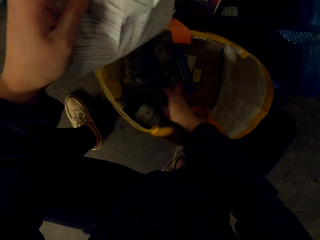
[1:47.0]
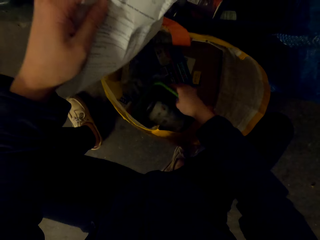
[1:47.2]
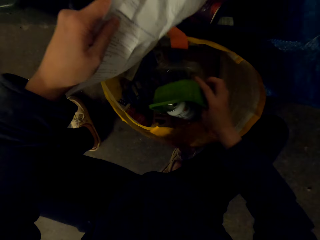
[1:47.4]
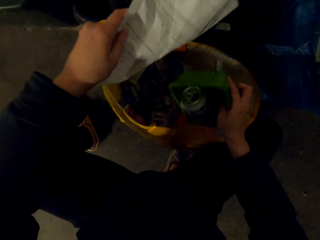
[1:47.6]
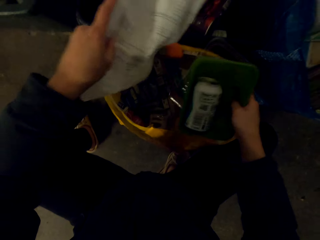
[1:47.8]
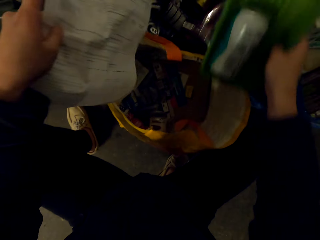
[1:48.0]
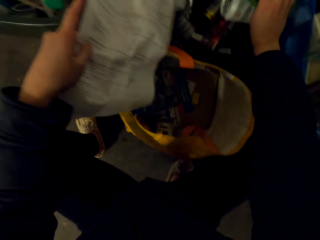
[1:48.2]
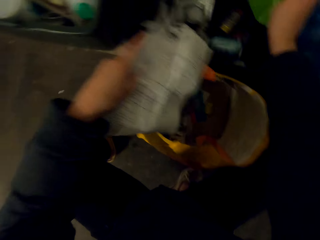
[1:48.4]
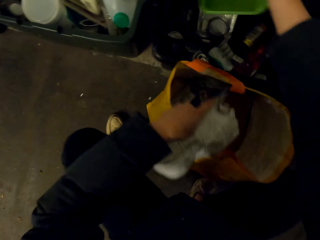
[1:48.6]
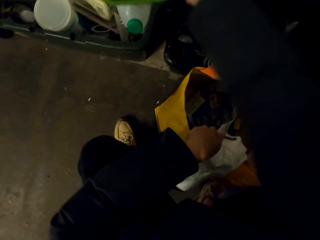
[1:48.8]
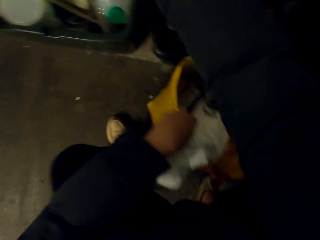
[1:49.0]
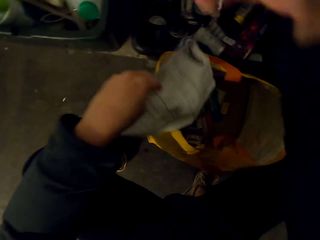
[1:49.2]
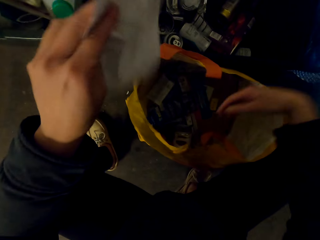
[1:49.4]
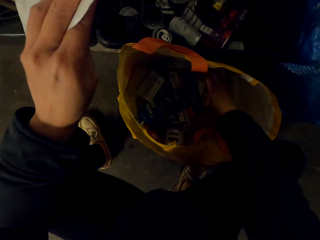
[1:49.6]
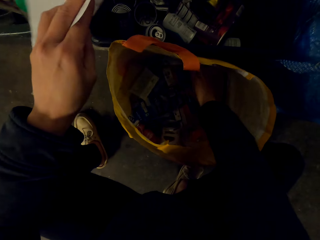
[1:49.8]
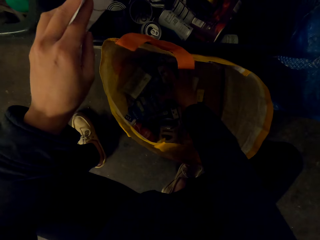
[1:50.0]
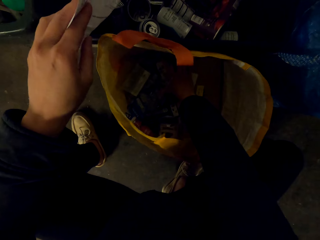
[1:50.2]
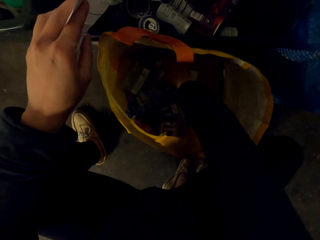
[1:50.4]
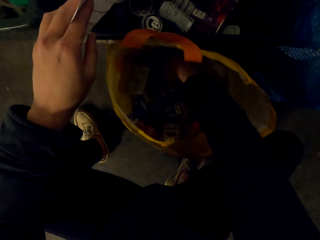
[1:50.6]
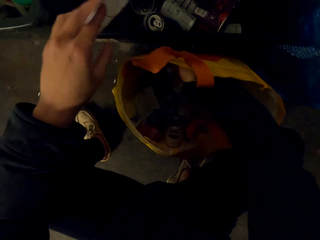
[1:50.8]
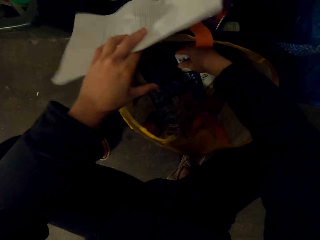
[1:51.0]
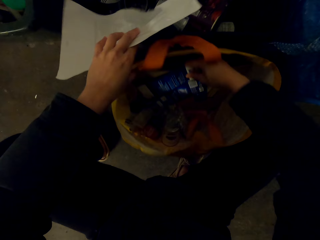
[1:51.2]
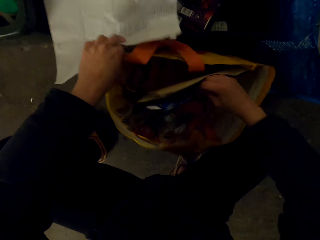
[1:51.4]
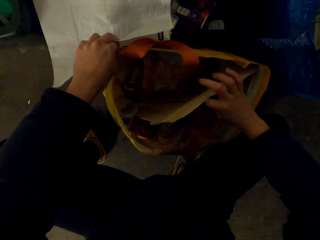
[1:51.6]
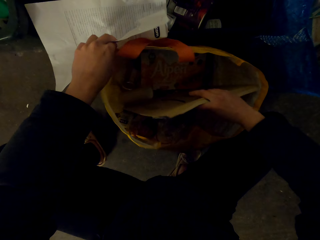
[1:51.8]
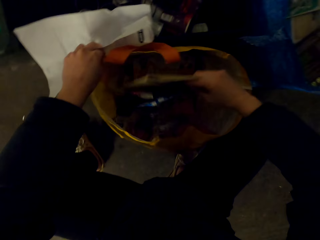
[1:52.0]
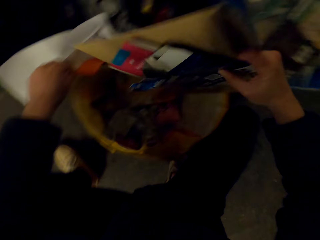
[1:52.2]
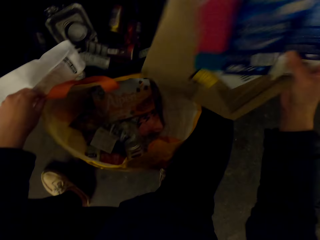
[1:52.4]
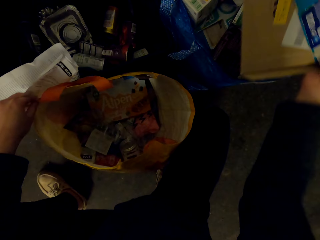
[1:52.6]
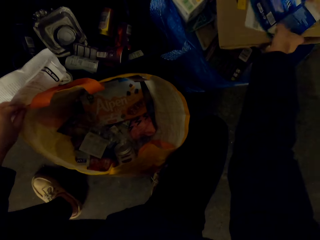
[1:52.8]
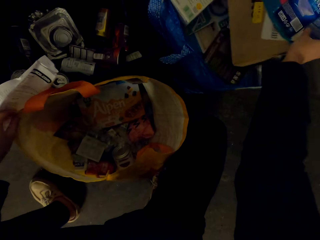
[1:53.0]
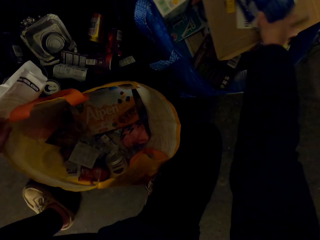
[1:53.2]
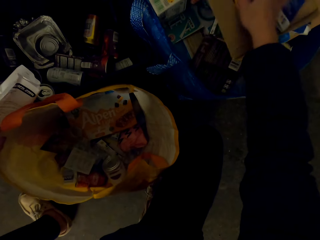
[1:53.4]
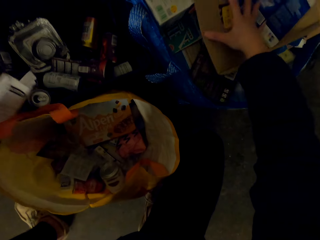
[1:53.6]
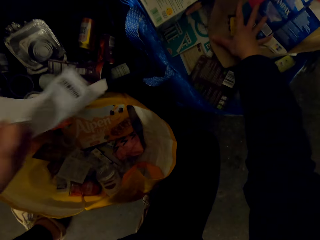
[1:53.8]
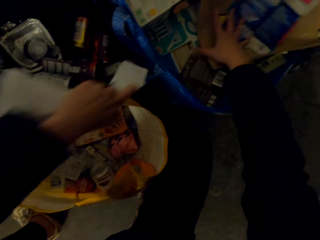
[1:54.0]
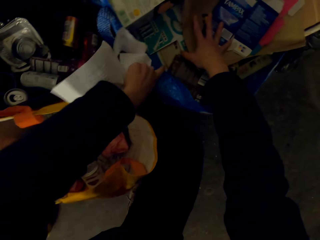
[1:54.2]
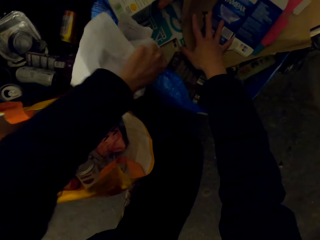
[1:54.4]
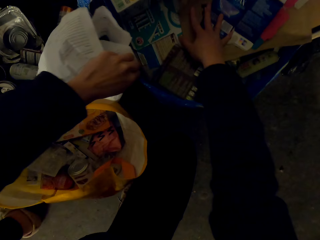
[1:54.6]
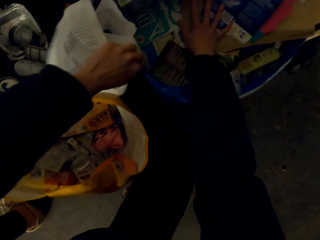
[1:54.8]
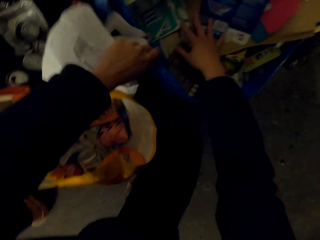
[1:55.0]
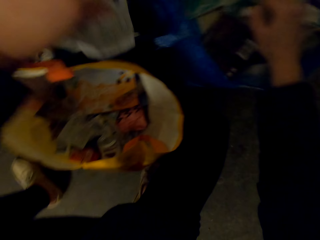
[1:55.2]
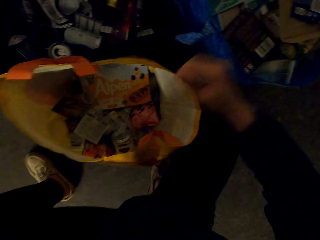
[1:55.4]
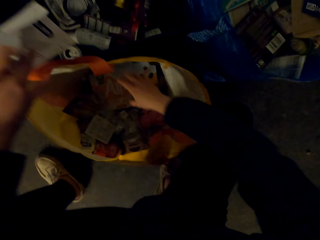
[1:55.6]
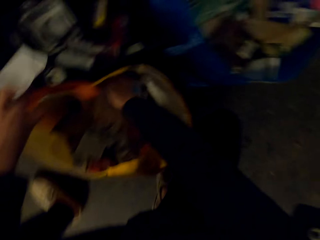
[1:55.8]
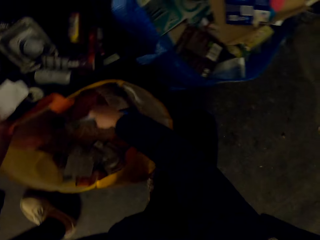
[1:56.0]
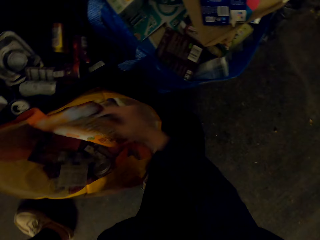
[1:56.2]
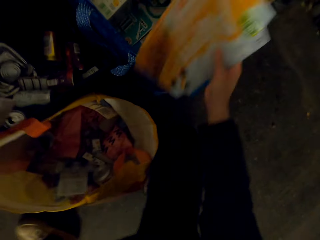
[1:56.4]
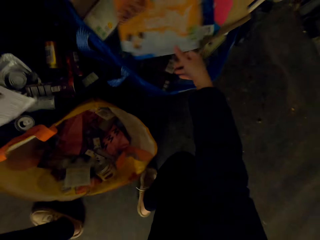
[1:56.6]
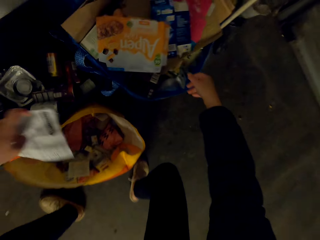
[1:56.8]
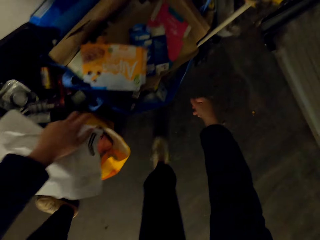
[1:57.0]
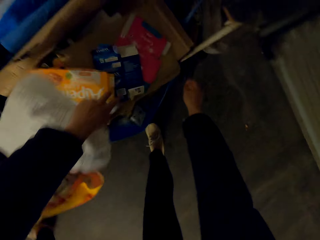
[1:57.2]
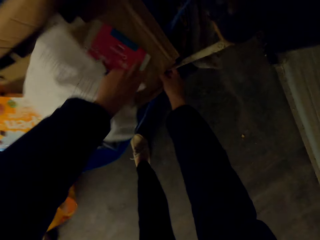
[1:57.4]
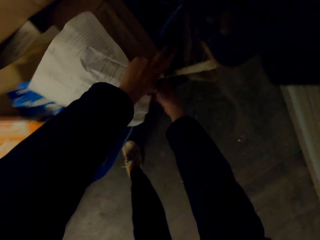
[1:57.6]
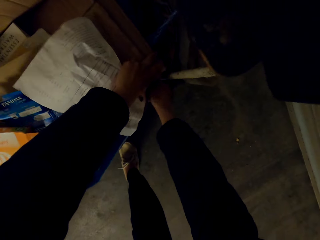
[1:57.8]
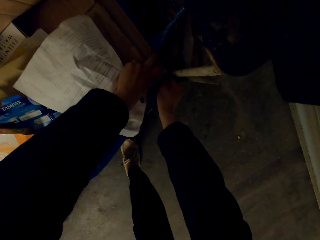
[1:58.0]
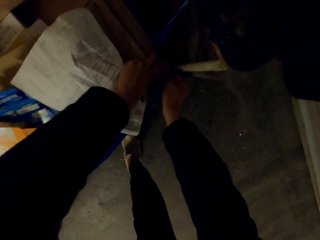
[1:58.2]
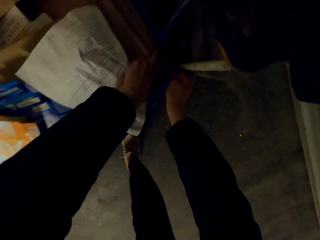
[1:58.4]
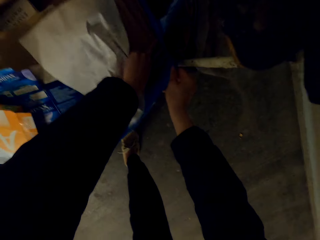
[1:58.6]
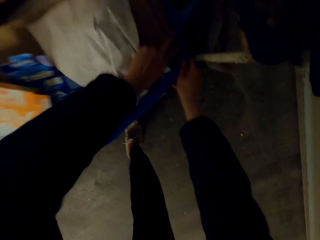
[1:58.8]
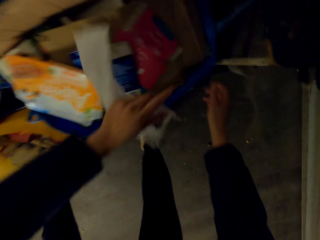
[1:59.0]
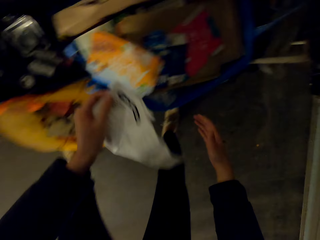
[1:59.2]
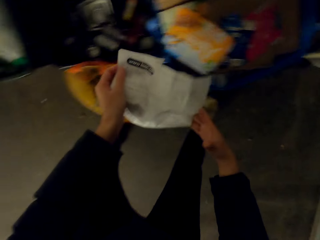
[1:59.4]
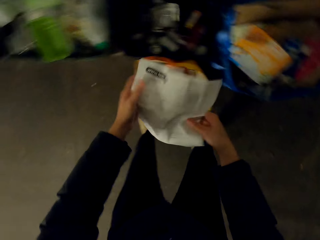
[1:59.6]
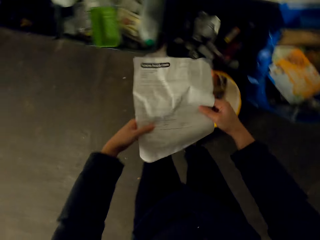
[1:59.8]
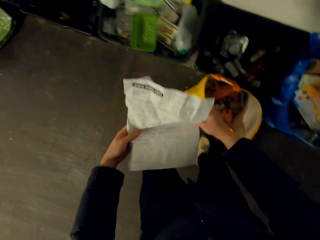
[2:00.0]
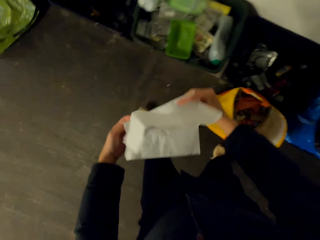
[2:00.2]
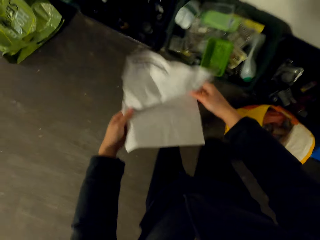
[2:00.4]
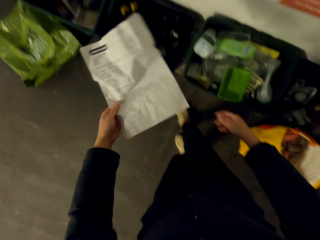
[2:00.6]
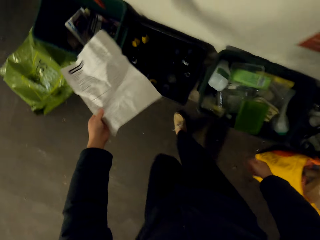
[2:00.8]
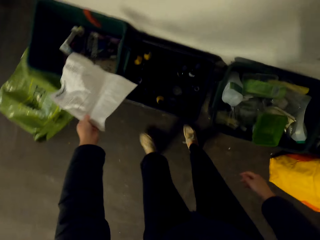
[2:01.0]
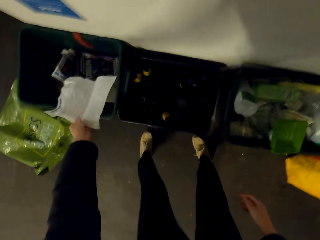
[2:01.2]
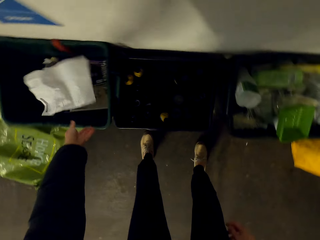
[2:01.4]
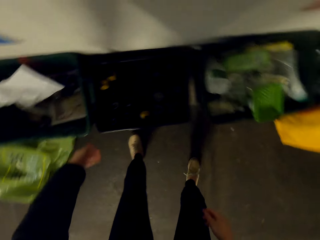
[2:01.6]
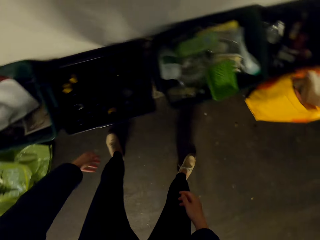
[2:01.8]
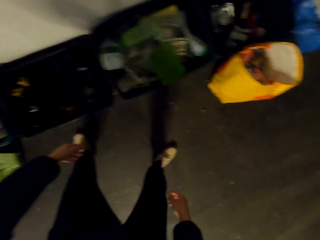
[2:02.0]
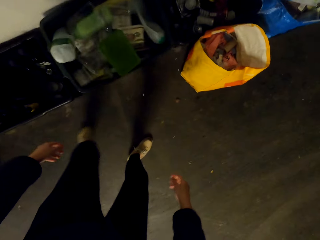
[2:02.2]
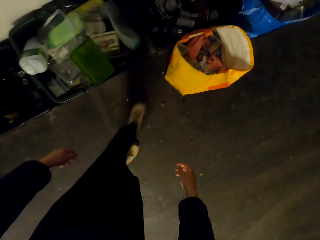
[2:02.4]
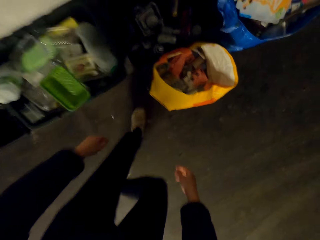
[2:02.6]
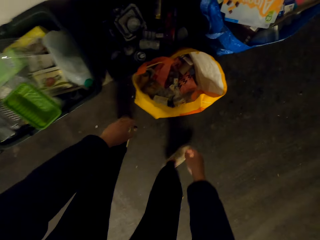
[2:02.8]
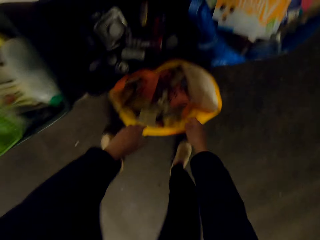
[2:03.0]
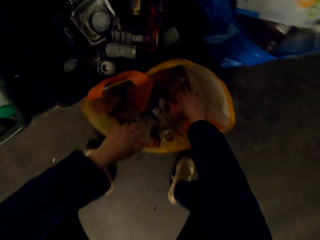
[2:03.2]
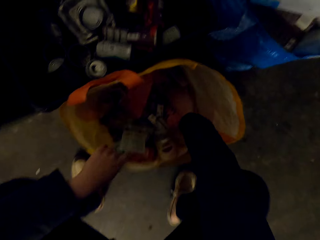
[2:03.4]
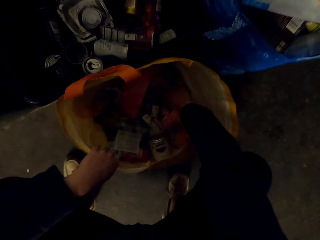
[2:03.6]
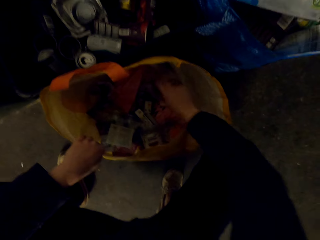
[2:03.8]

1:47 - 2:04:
The camera wearer puts away bottles. They fit packets in a shopping bag. They fit carton trash in the bag. They fold a paper in hand and throw the paper in the trash bin. They fit packets in the shopping bag.

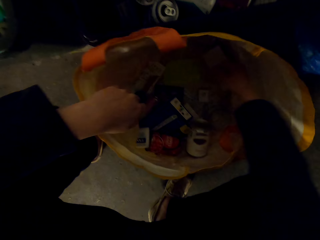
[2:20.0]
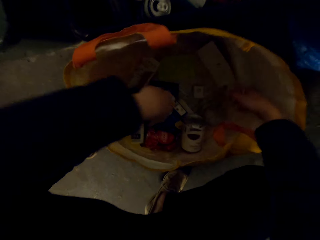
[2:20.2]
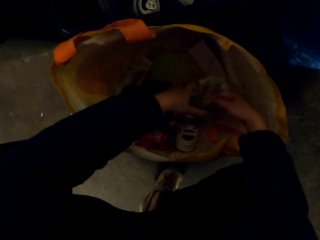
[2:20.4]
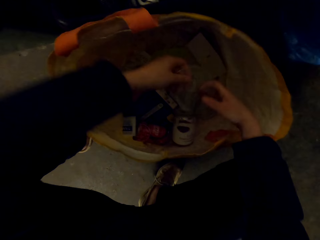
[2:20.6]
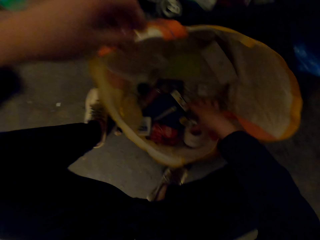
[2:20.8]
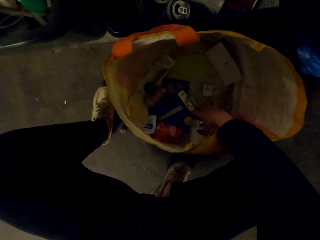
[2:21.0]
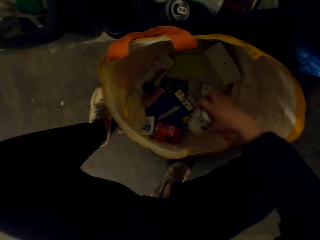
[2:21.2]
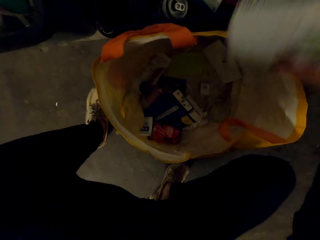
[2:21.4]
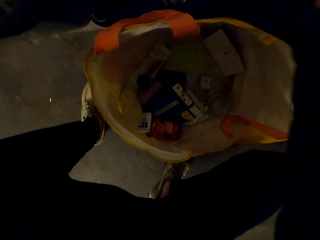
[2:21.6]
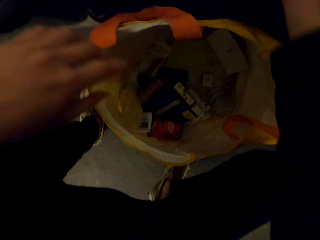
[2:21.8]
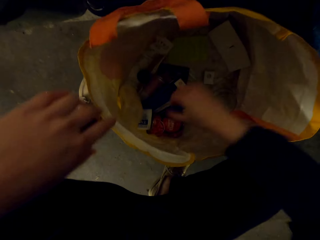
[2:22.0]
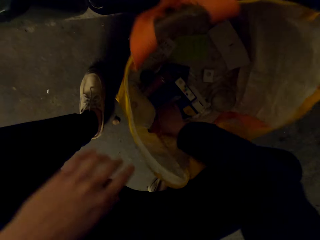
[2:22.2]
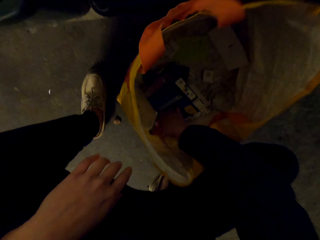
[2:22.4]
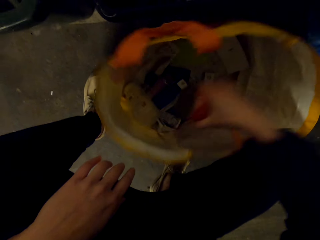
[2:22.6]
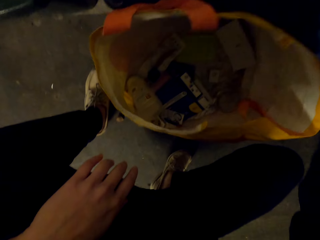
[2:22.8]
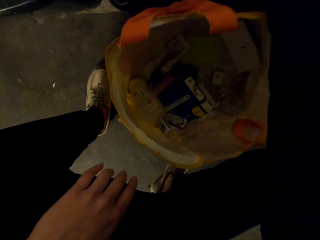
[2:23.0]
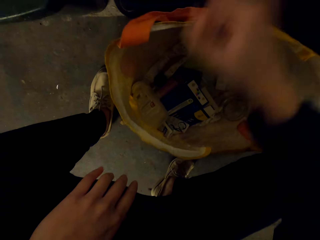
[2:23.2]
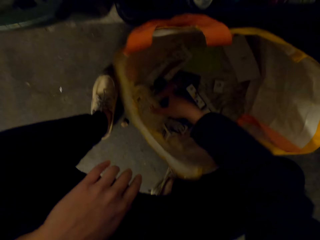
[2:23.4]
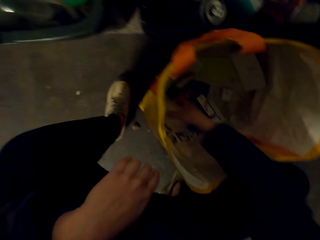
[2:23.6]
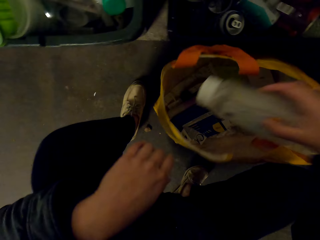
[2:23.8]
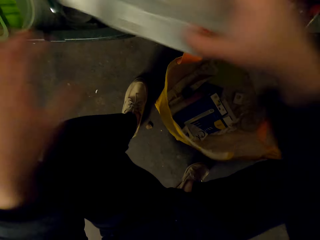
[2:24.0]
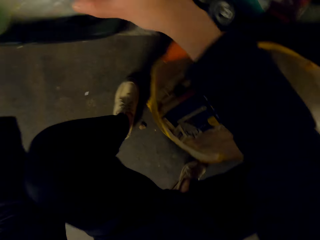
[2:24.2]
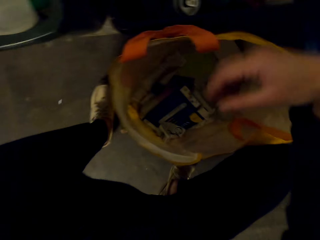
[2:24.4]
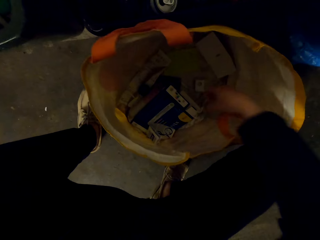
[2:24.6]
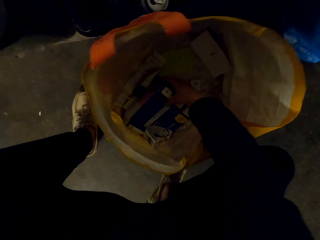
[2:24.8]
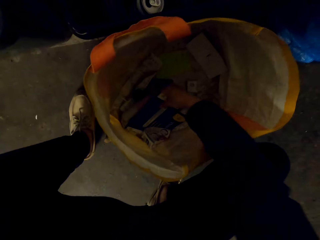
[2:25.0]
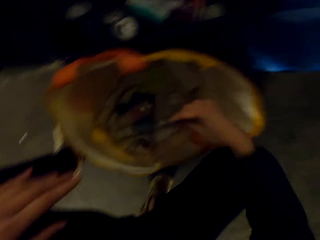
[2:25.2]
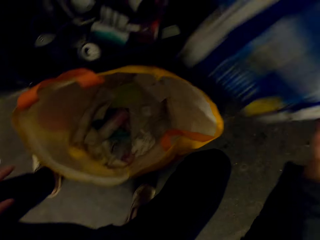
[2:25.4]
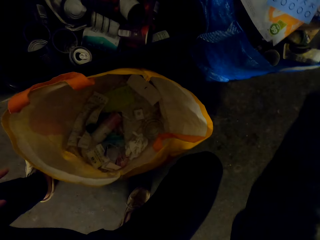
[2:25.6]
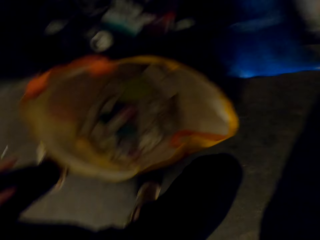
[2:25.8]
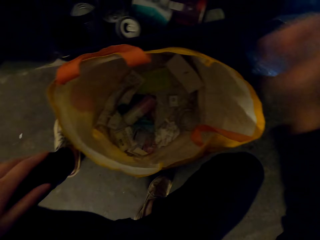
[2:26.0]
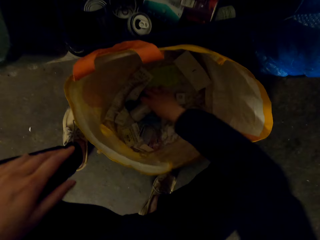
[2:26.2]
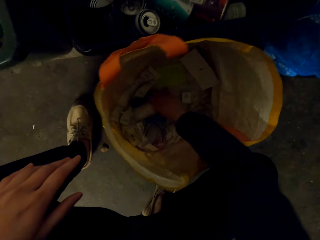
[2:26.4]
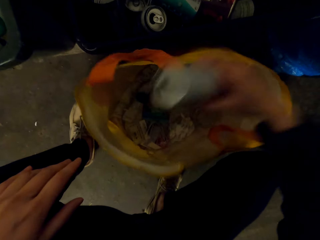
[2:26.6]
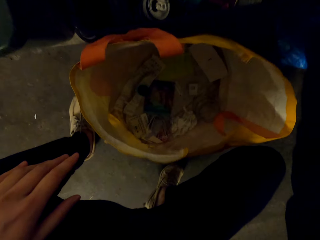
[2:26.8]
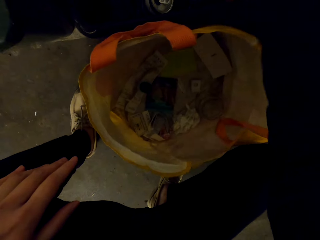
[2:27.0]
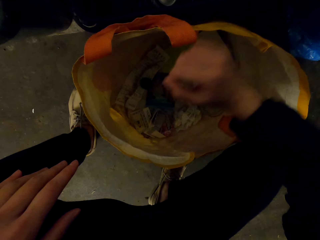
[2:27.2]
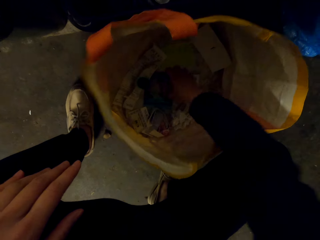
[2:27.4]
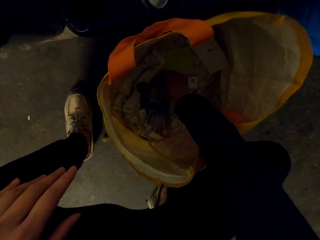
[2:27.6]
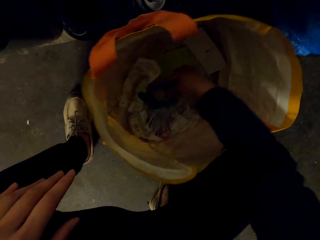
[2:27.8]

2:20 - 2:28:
The camera wearer throws bottles. They fit packets in a shopping bag.
